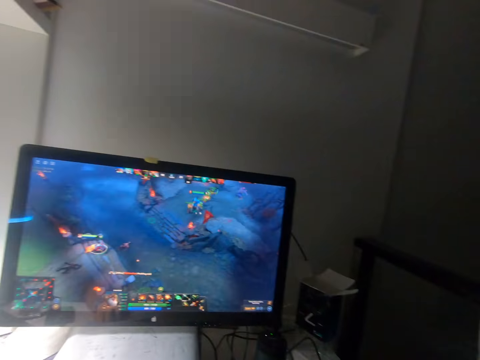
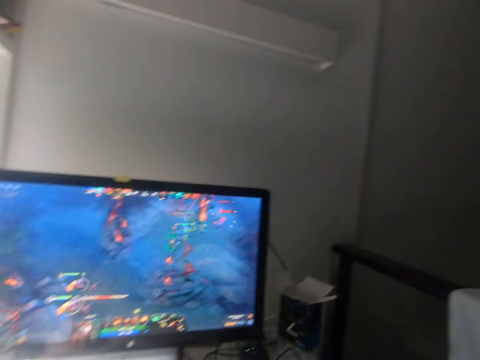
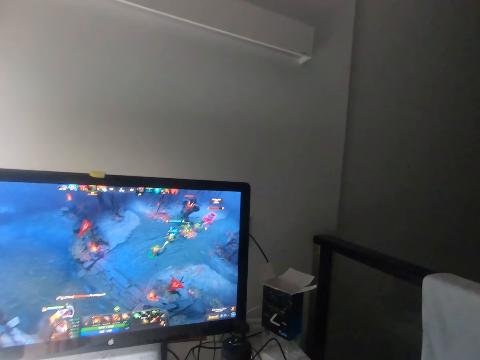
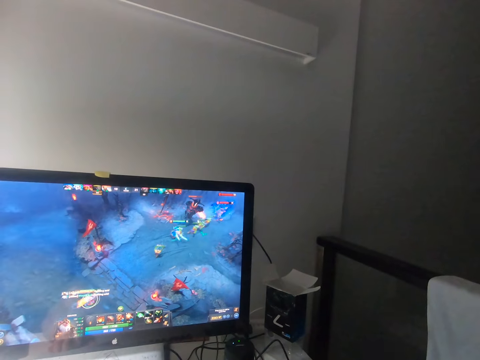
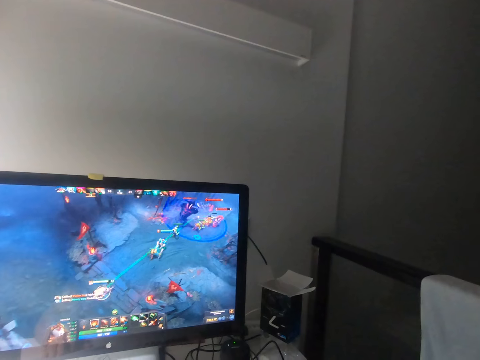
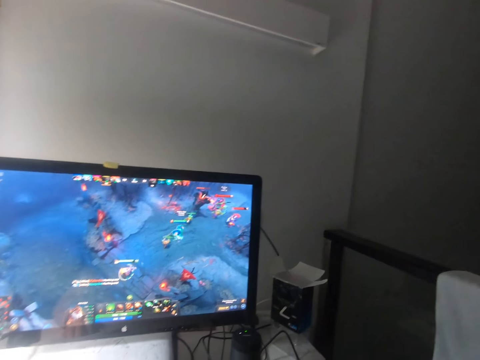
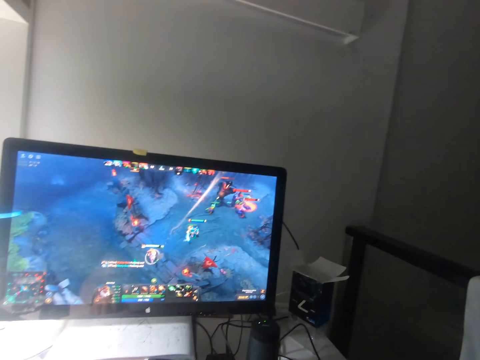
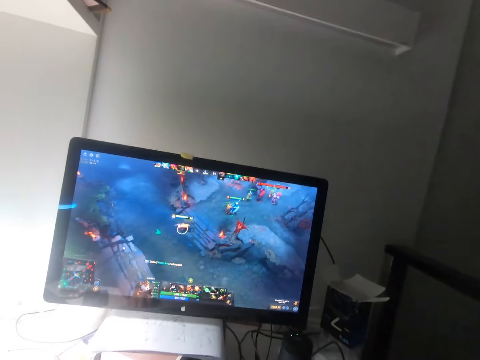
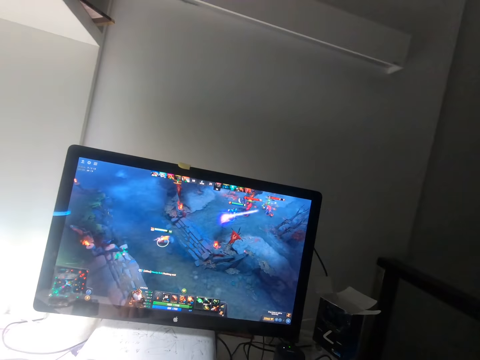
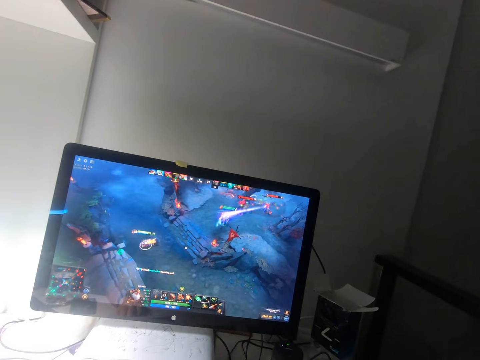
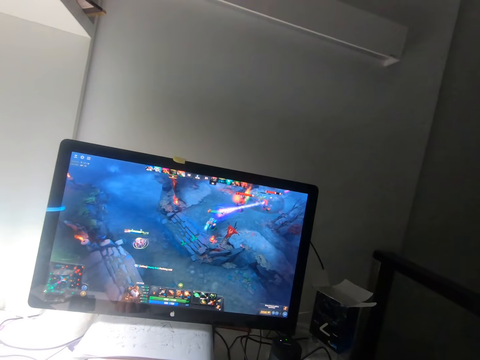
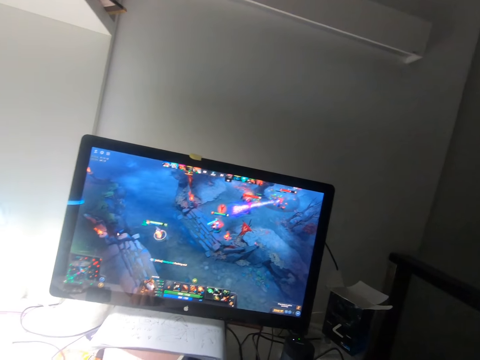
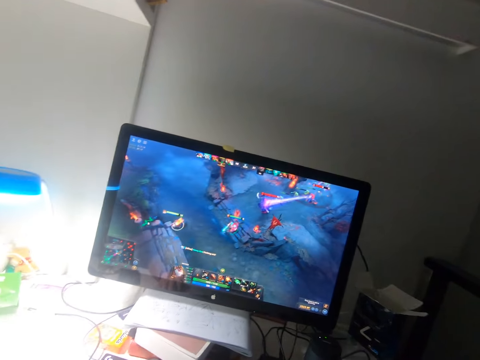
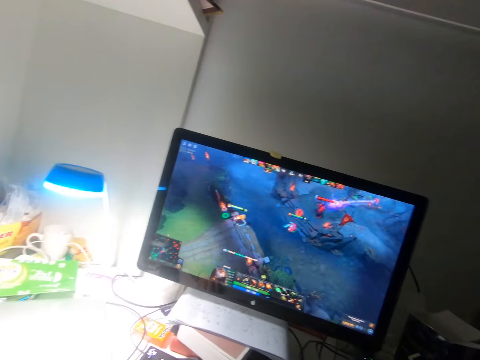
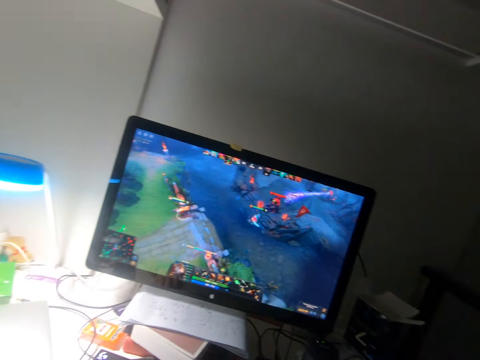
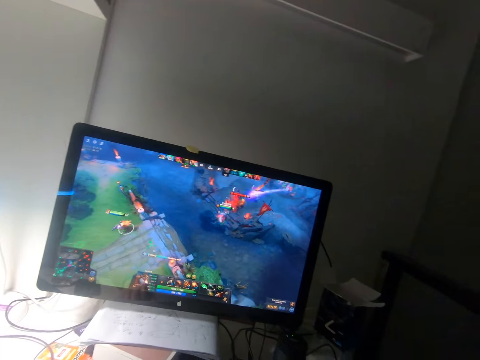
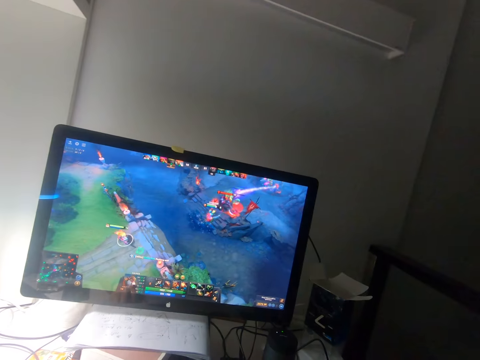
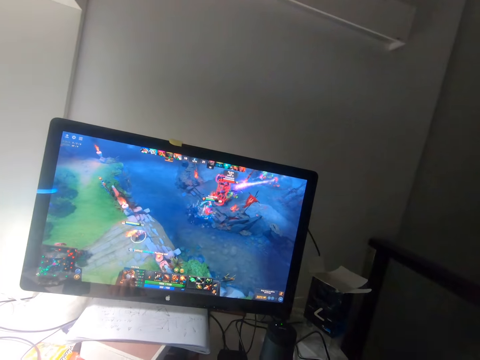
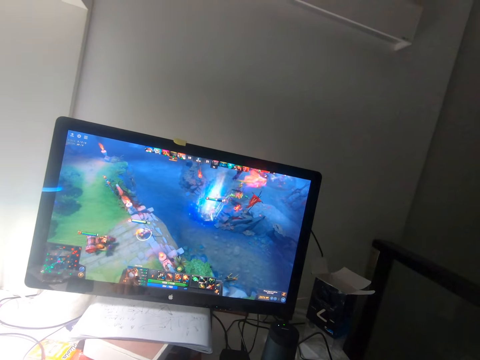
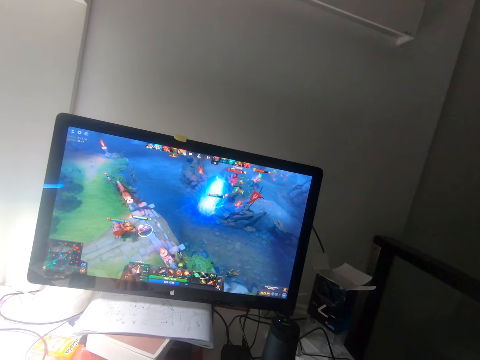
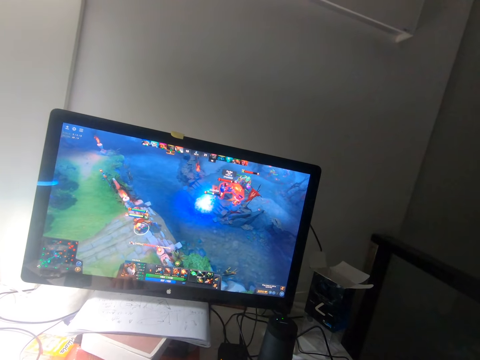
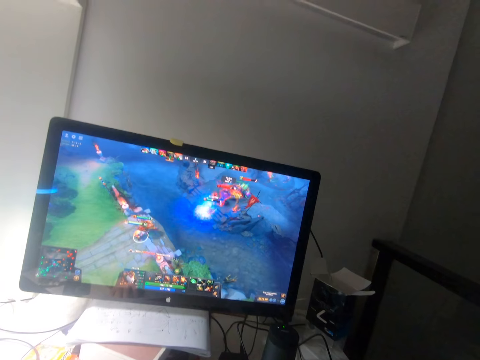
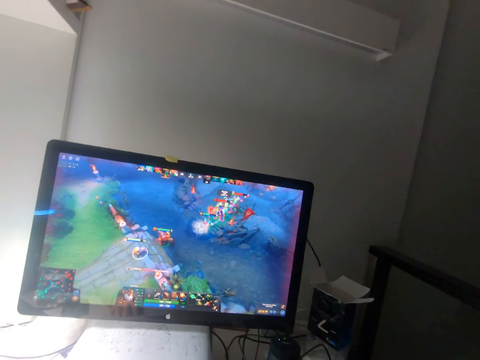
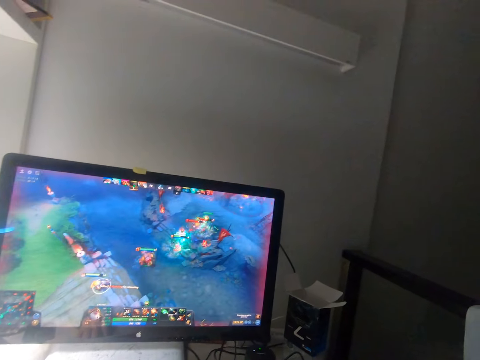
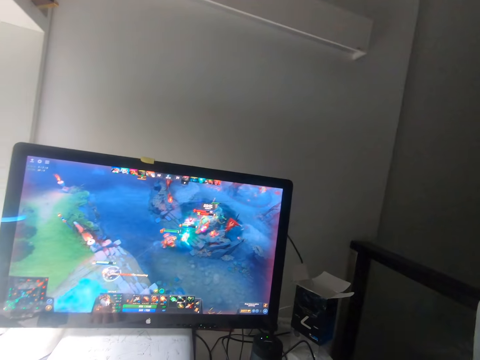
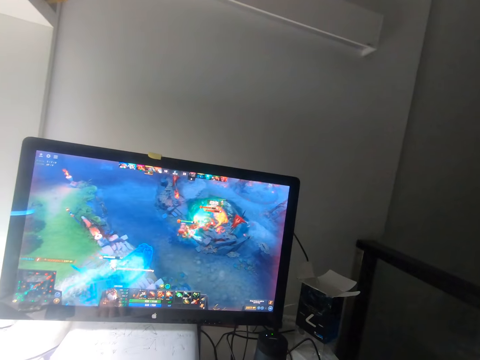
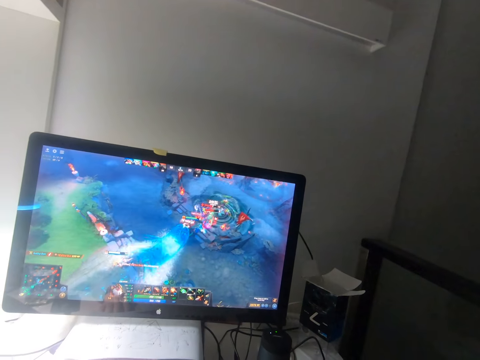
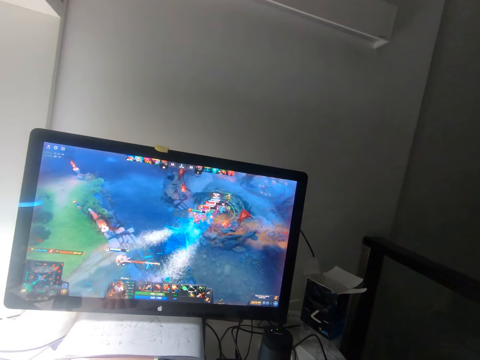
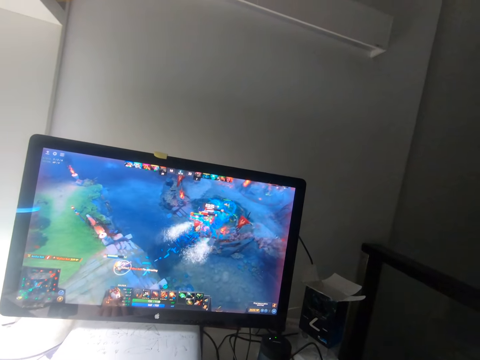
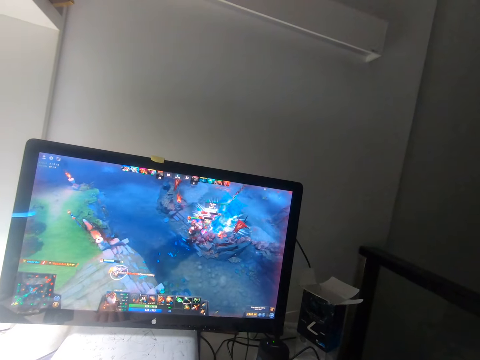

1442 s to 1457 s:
The camera wearer looks at the game on the computer.

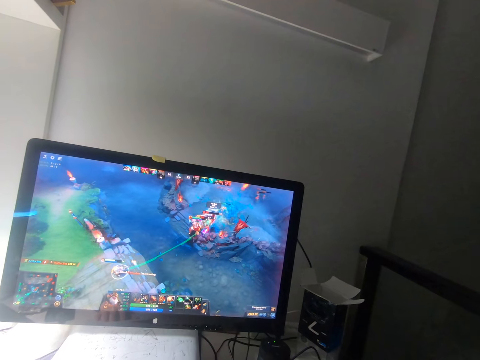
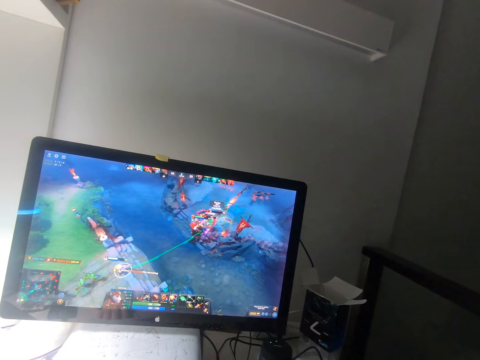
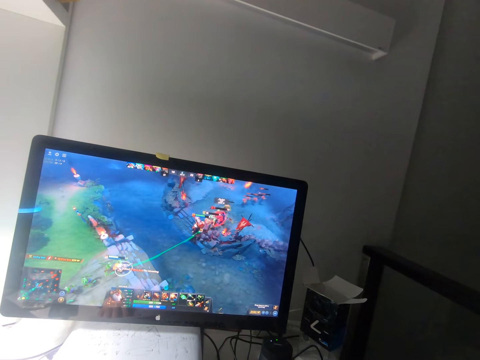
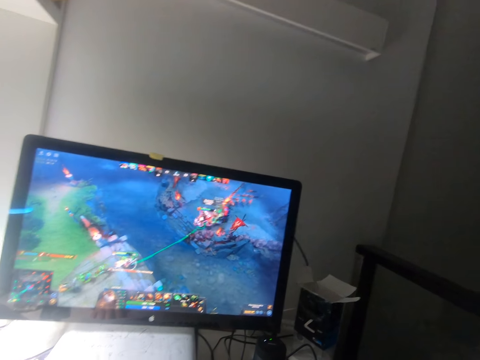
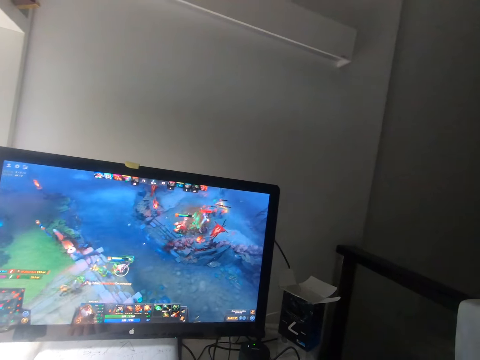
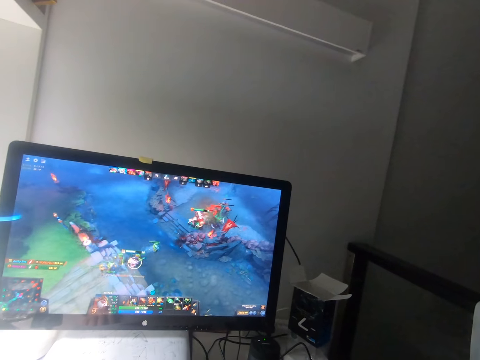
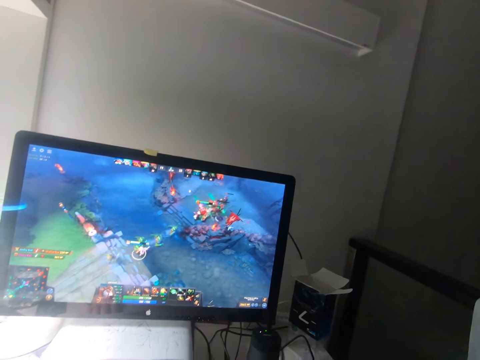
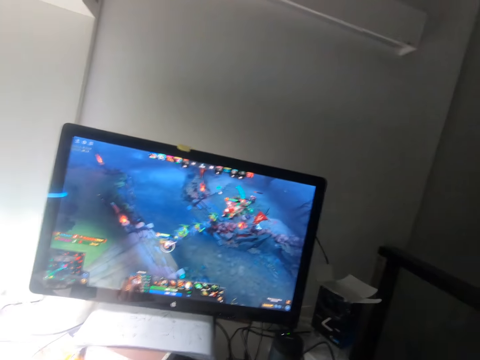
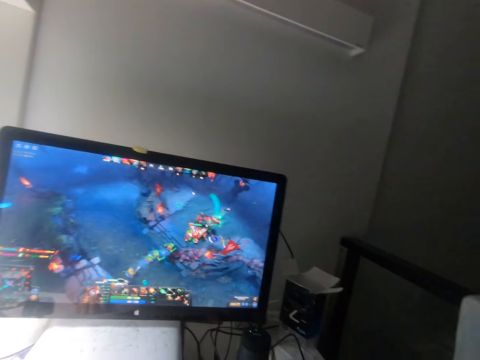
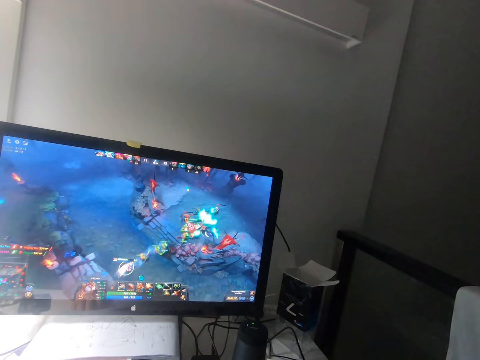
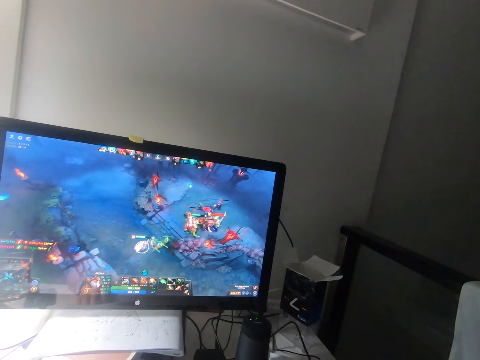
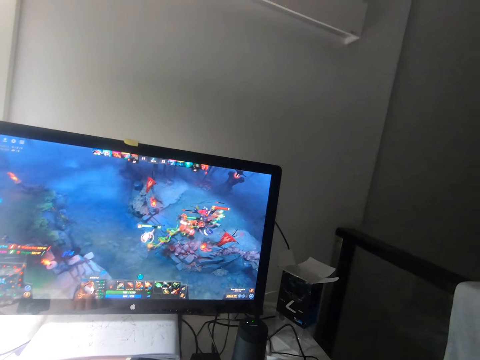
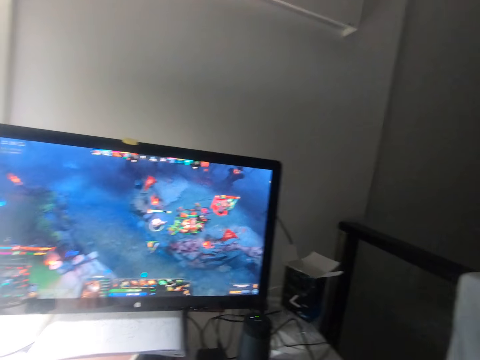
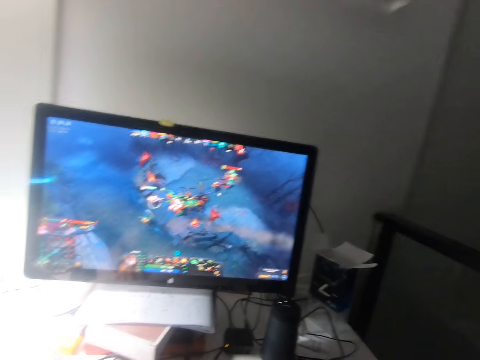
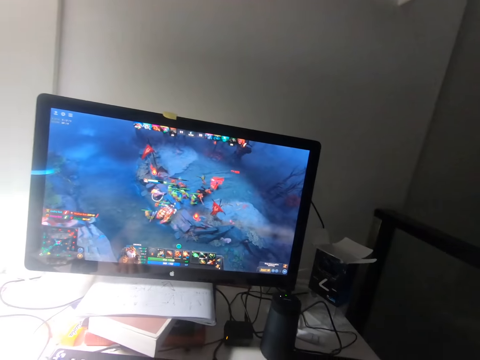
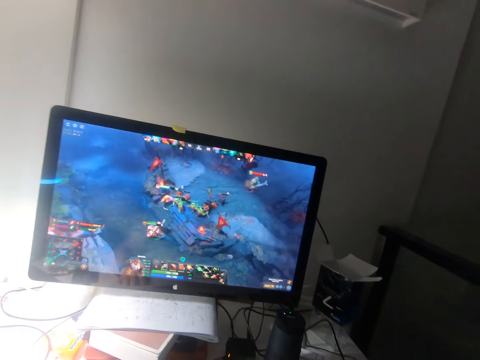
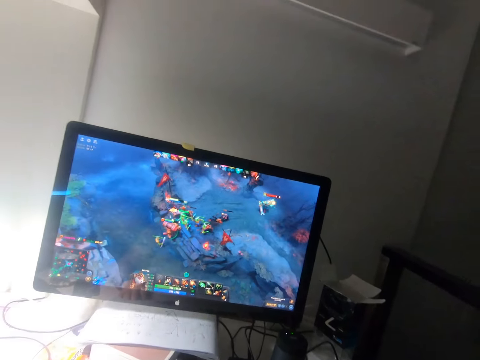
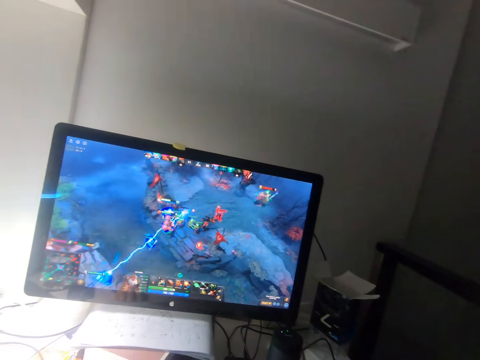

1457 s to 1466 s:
The camera wearer plays the game using the mouse.

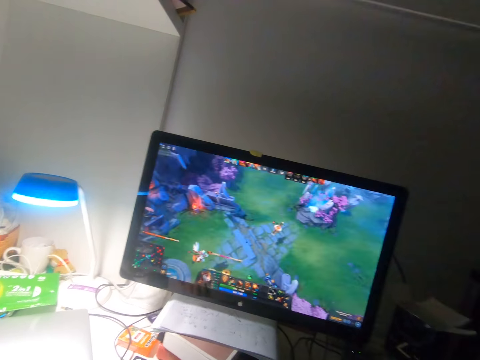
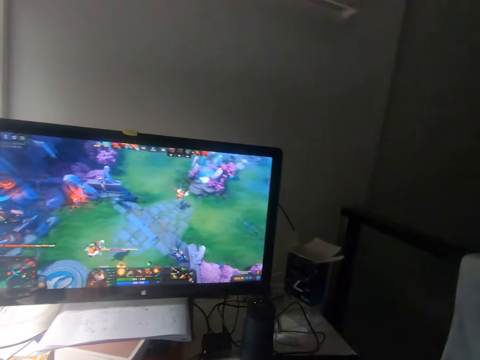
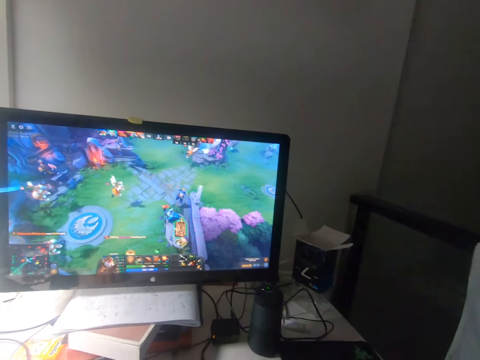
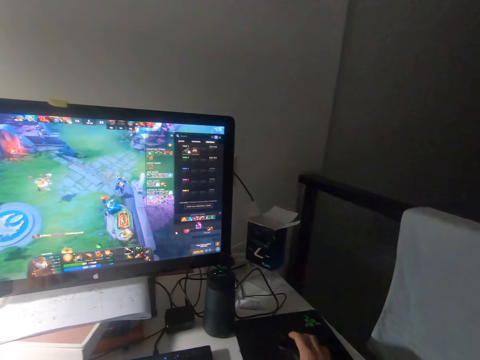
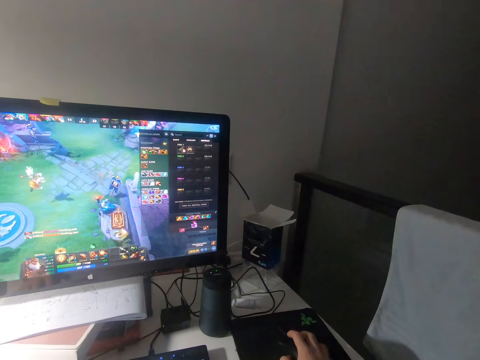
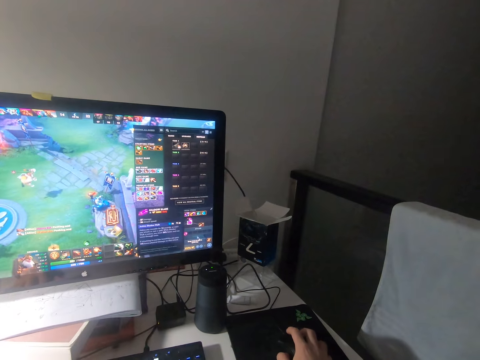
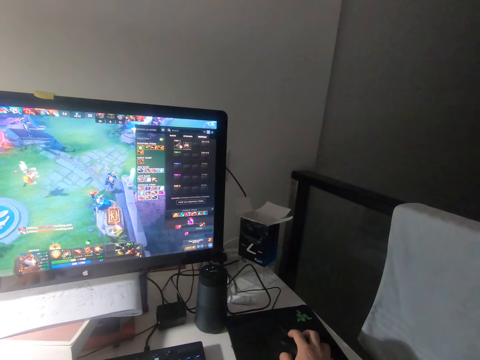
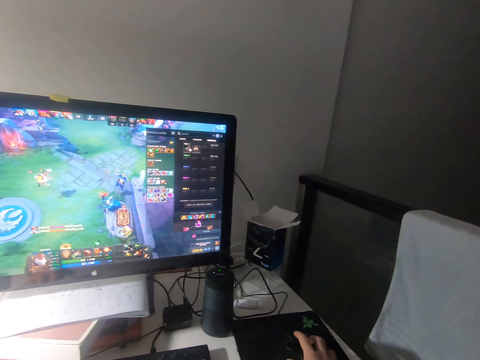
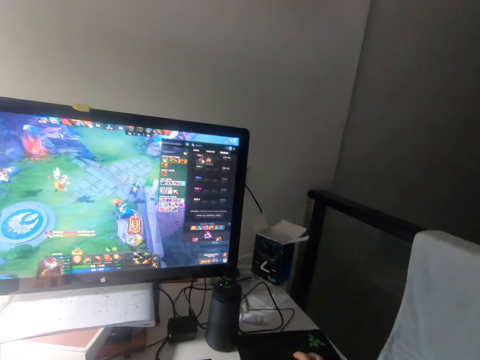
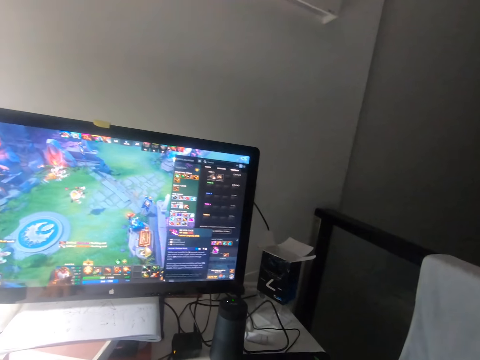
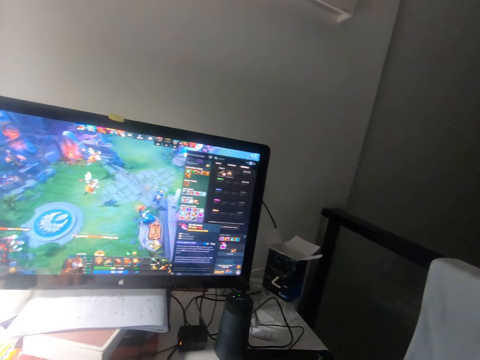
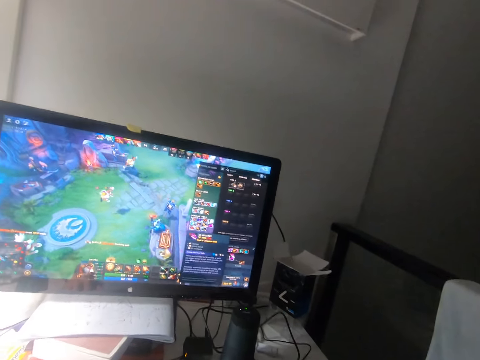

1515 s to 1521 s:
The camera wearer changes the setting of the game.
